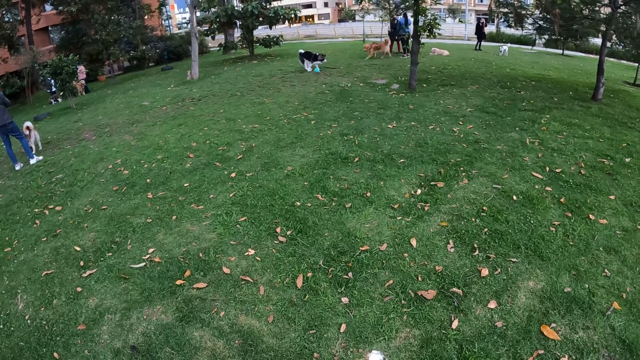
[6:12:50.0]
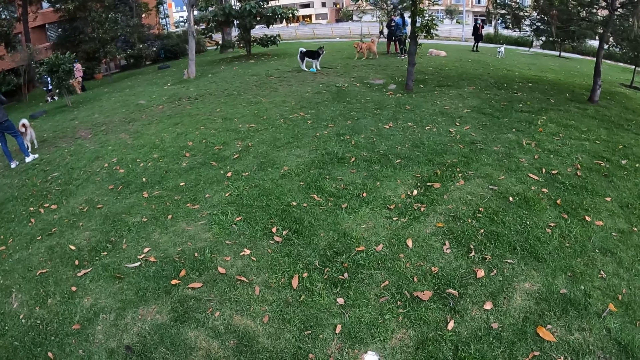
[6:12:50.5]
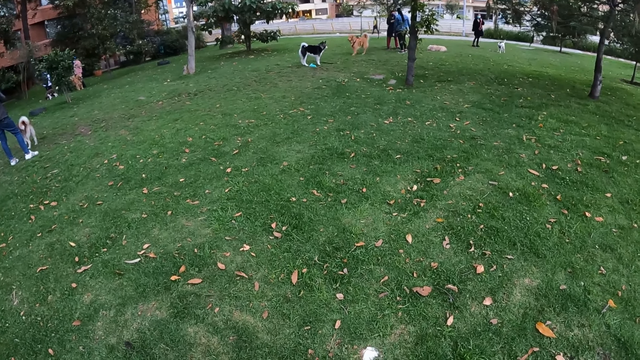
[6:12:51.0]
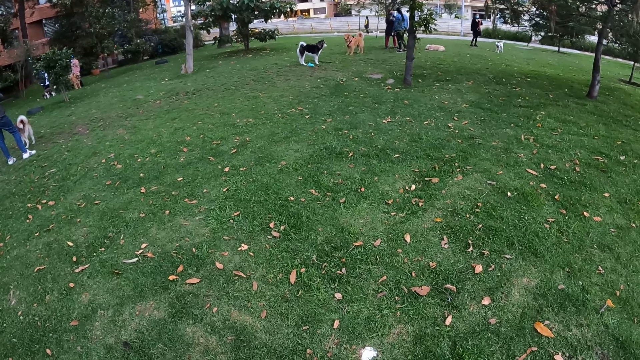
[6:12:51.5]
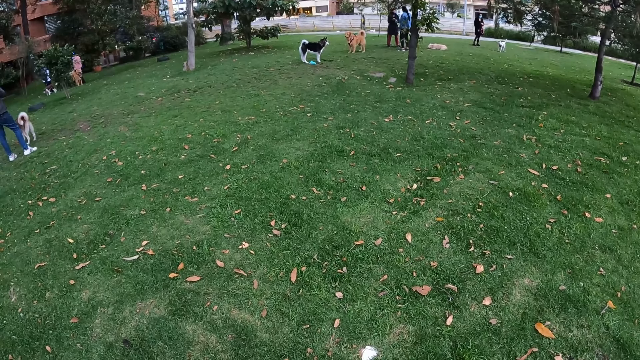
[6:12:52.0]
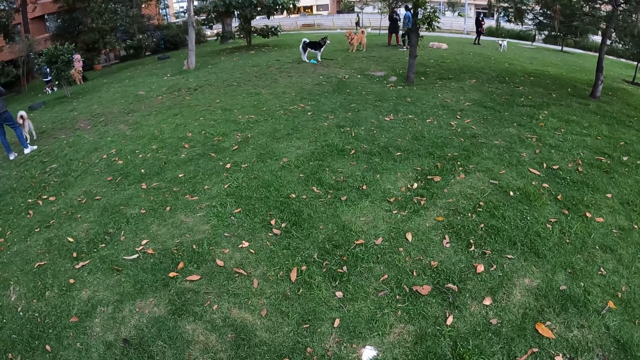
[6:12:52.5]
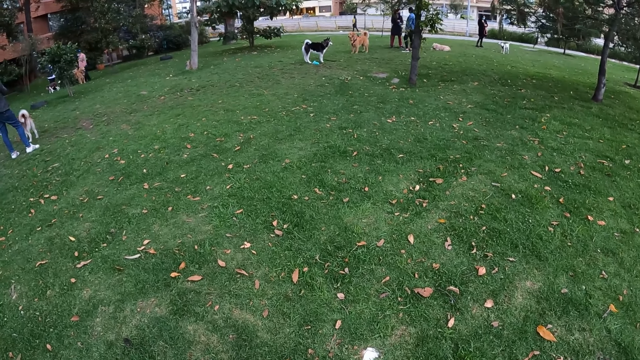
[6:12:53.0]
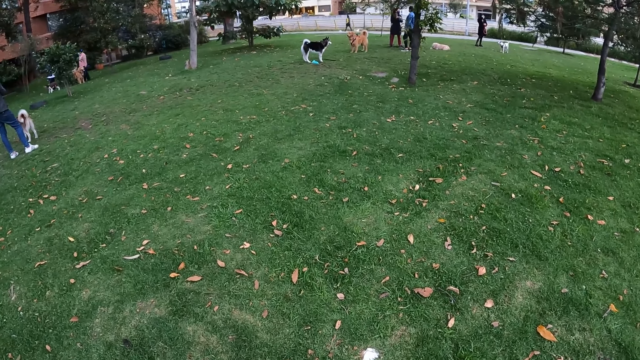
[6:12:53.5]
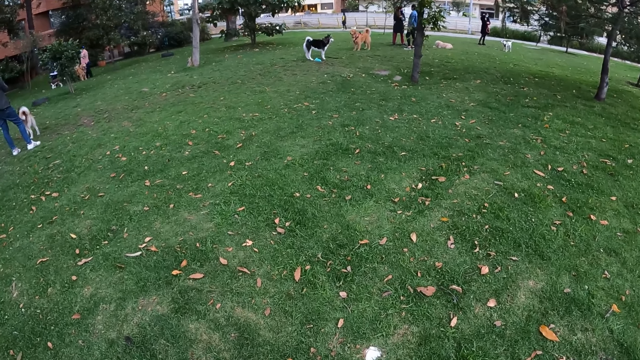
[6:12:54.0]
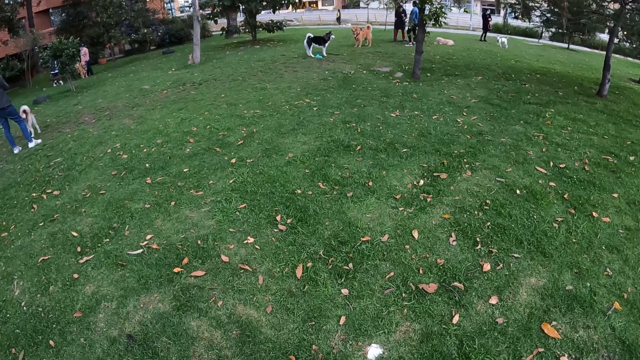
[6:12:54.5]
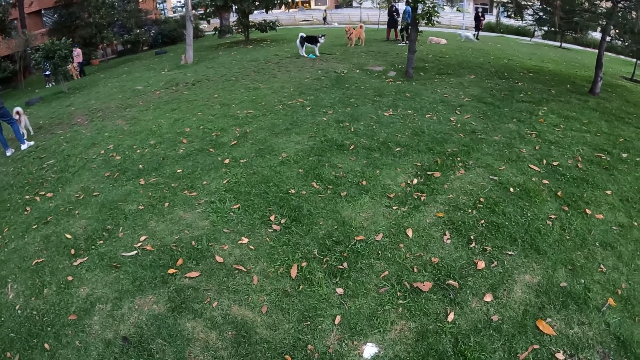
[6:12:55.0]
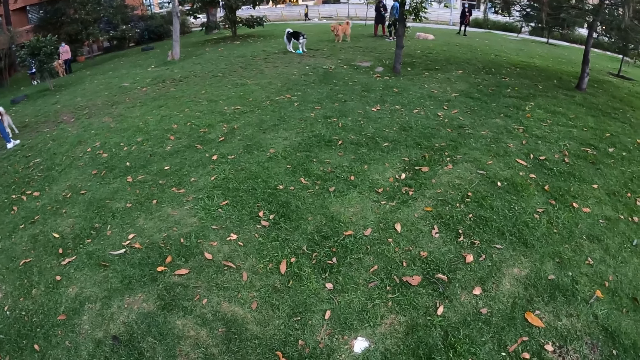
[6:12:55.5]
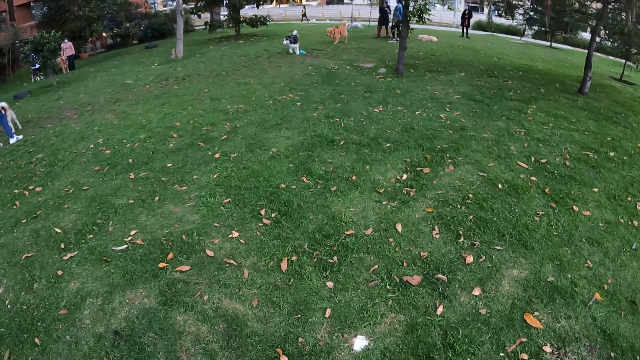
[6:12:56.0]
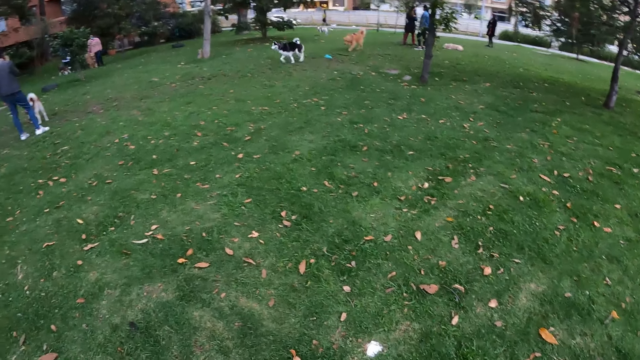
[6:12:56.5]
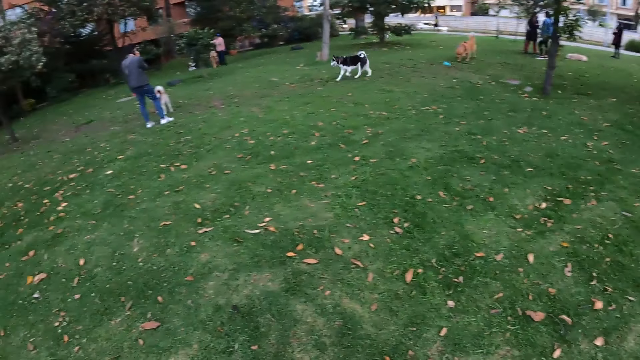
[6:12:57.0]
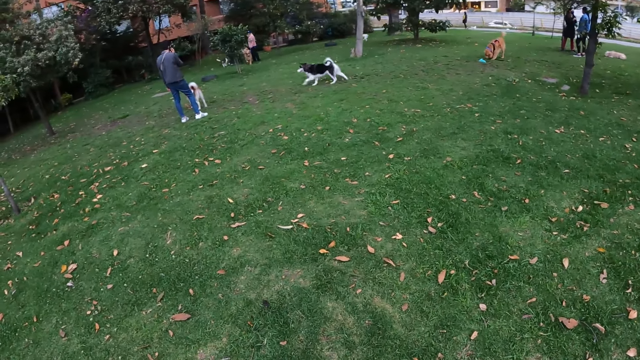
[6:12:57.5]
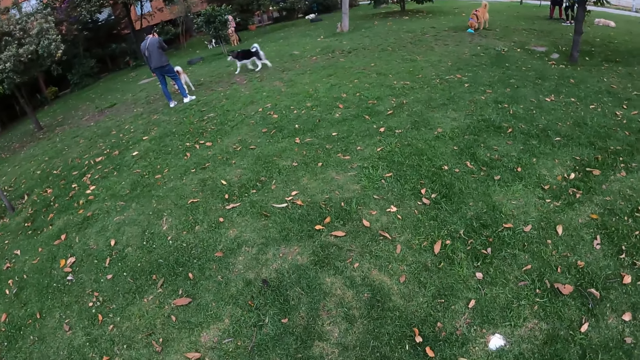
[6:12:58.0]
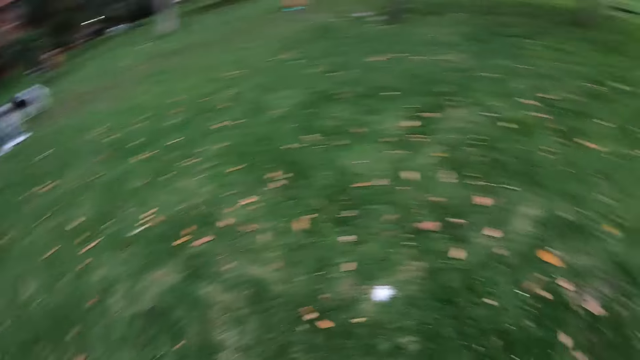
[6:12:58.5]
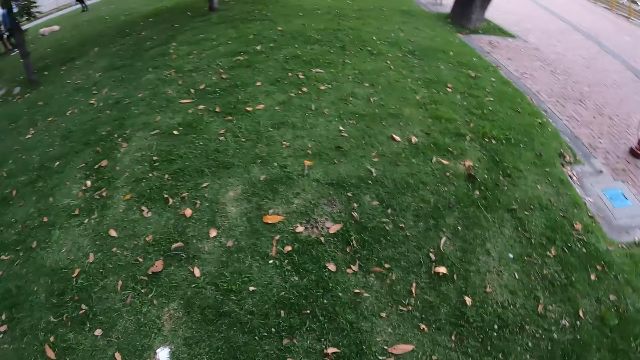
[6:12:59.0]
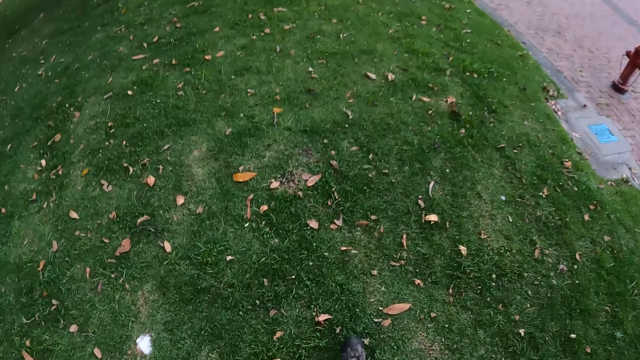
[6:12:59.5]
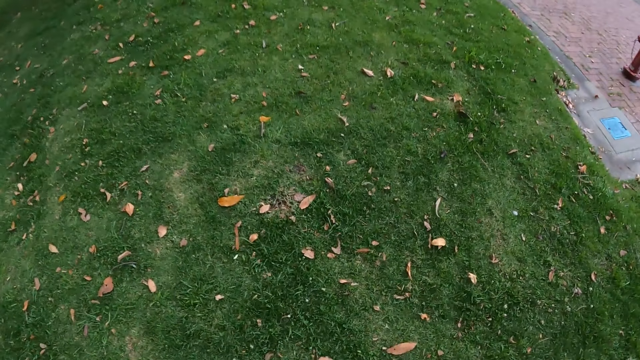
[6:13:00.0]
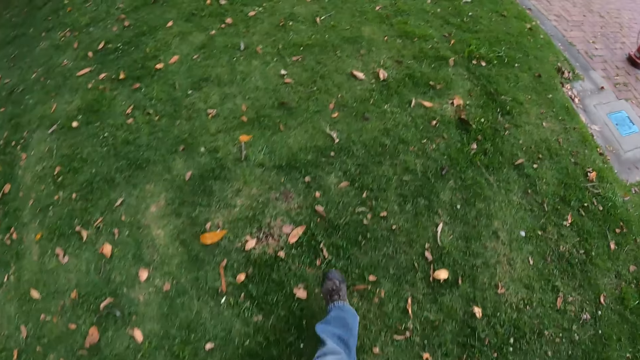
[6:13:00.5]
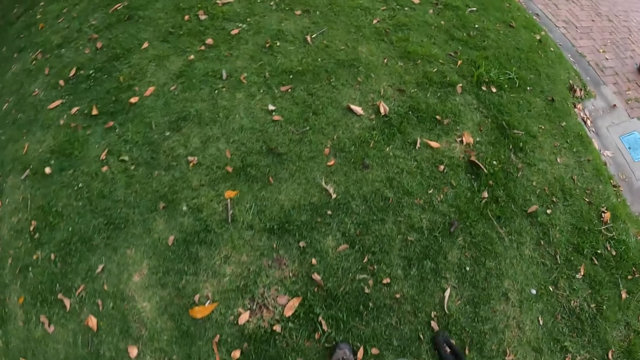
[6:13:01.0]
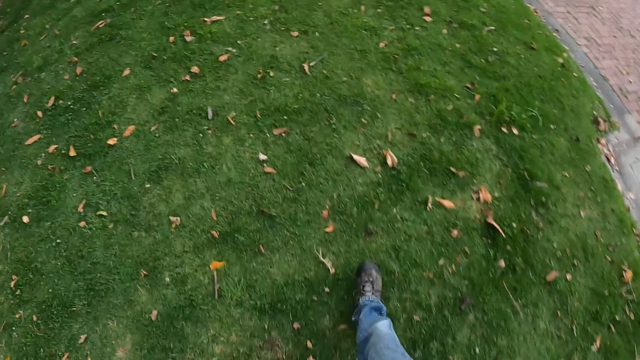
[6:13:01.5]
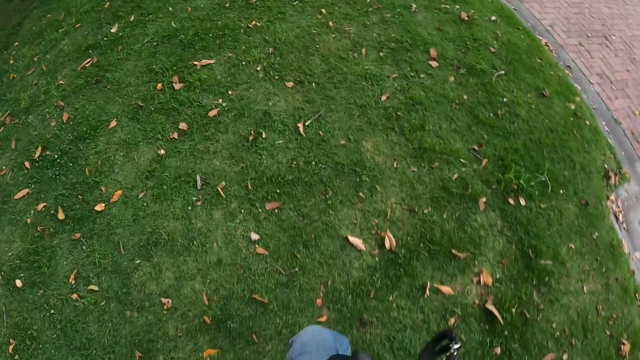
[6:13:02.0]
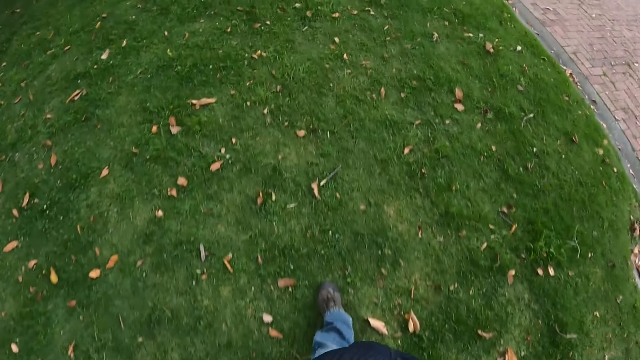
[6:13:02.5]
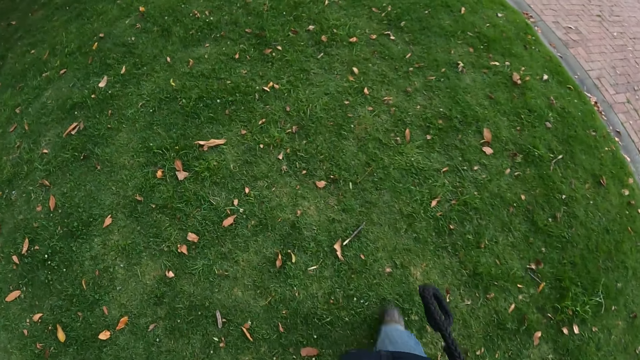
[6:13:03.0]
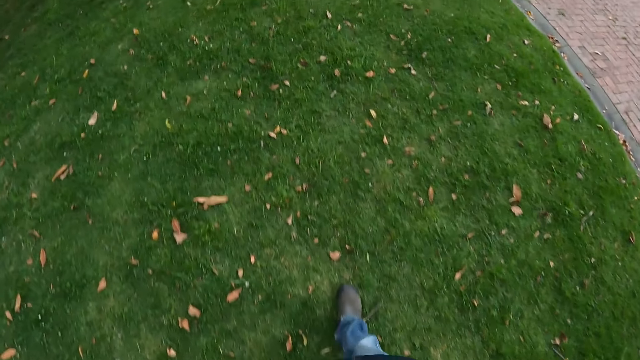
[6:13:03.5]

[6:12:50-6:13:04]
The camera wearer walks towards the park bench.

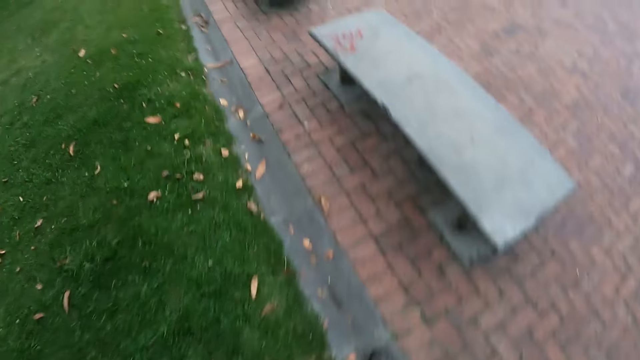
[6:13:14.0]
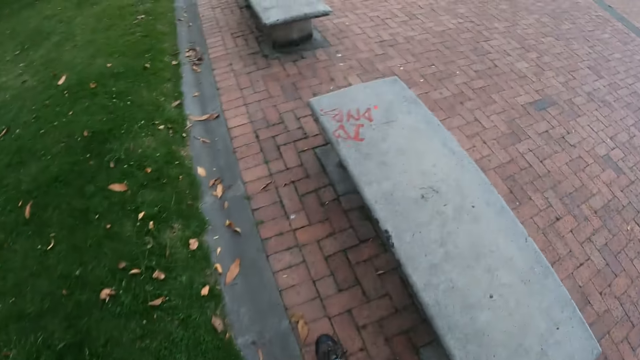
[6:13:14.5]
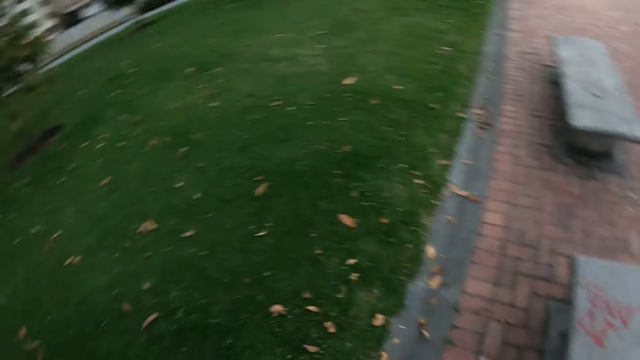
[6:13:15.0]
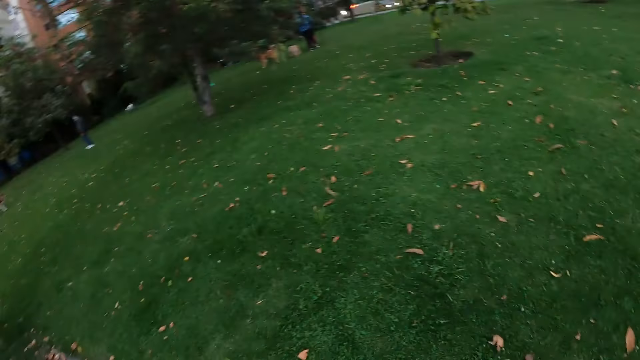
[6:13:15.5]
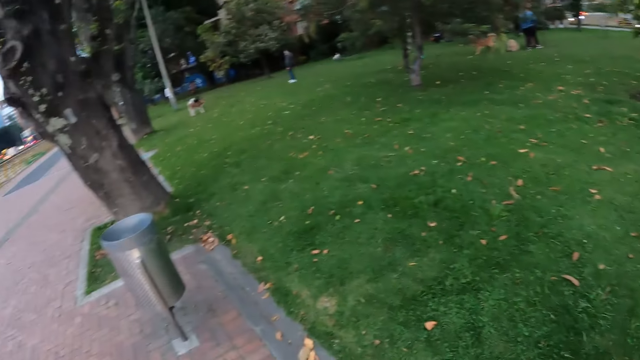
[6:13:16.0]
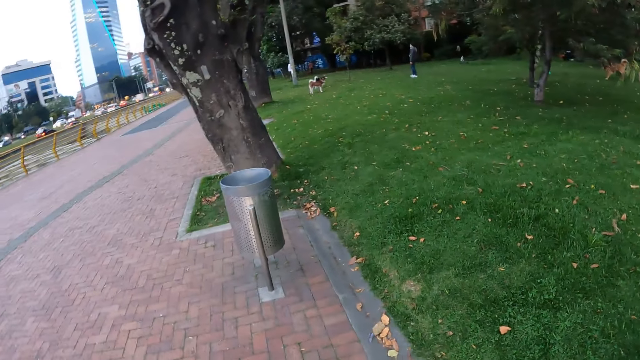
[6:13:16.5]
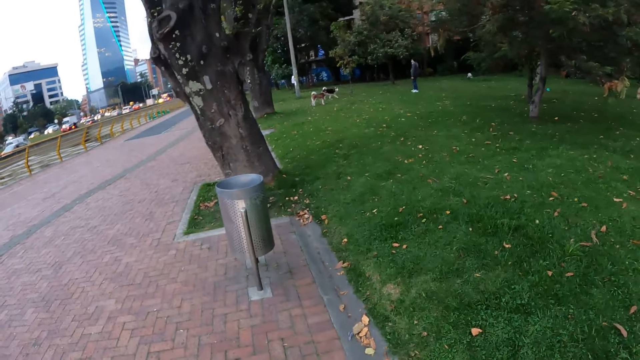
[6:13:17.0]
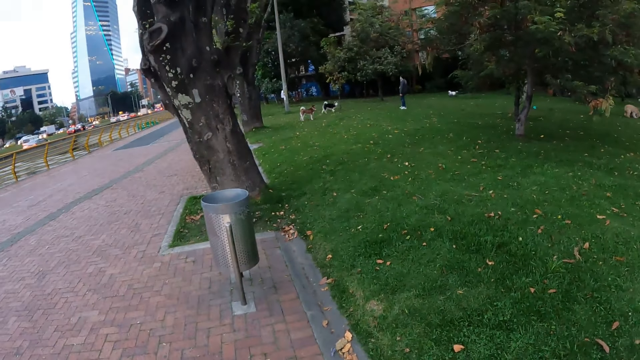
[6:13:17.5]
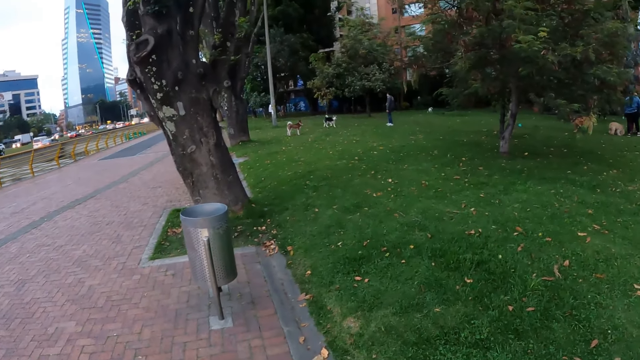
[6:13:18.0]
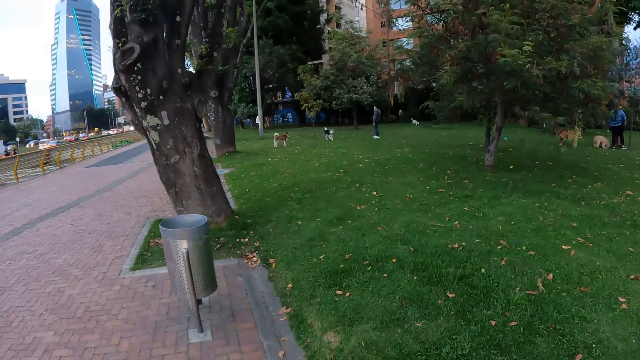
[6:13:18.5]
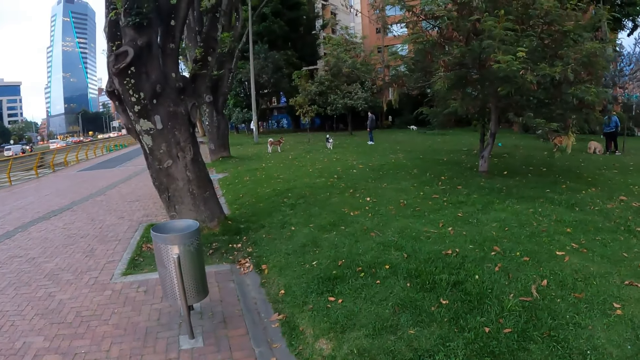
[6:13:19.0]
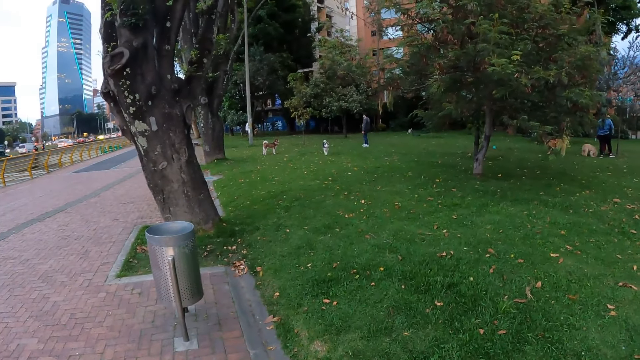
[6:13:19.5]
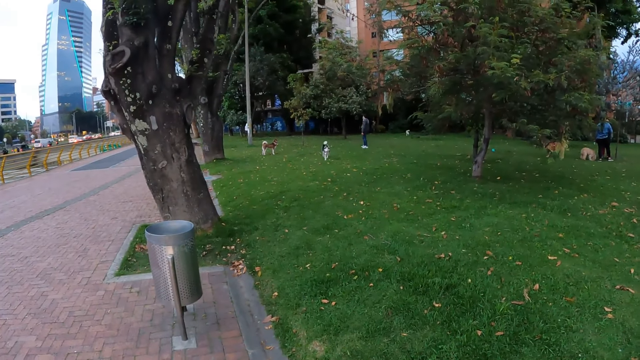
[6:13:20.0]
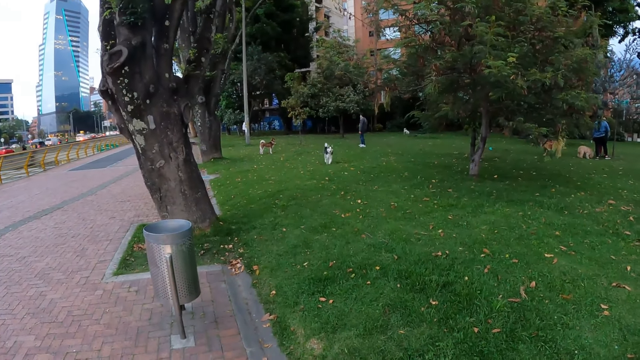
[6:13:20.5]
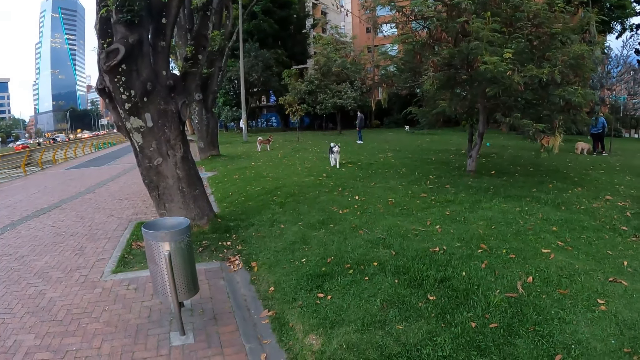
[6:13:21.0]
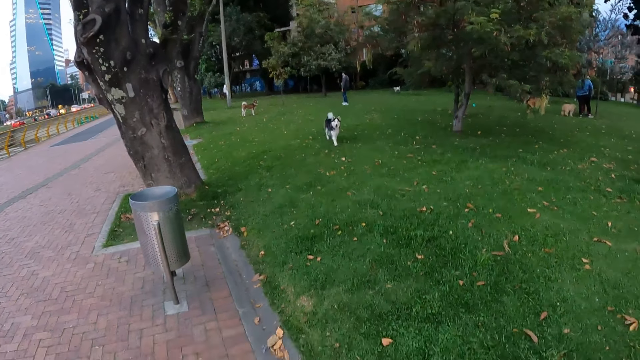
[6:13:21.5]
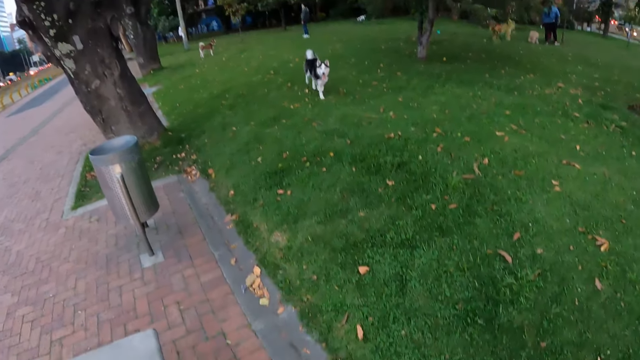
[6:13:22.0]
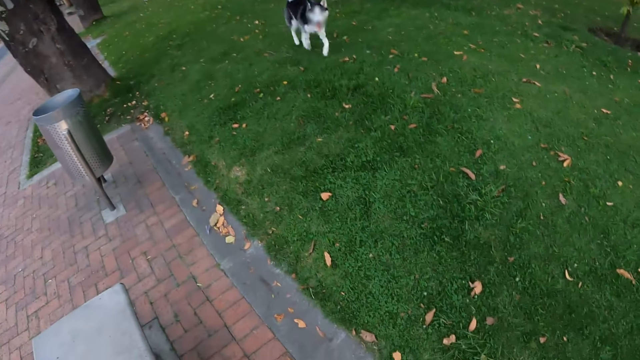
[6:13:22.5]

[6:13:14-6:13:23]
The camera wearer sits on the form. The dog runs towards the camera wearer.
